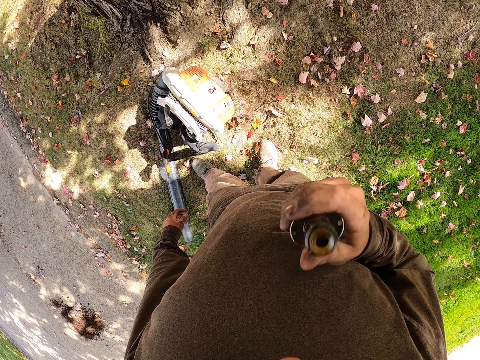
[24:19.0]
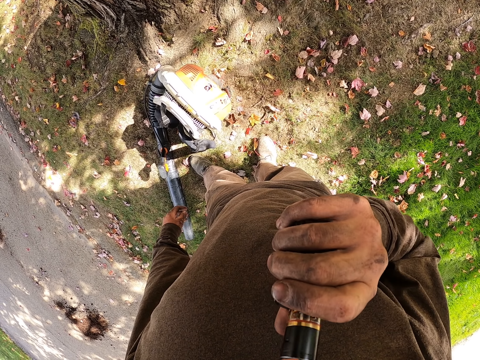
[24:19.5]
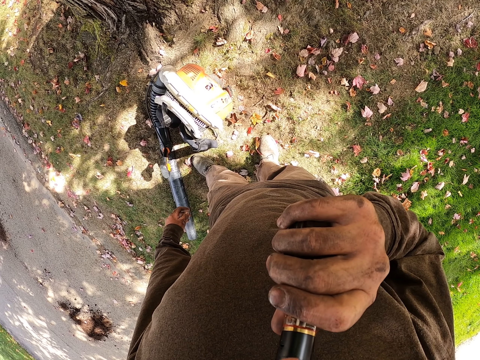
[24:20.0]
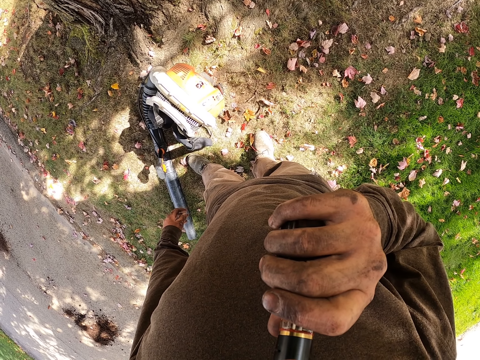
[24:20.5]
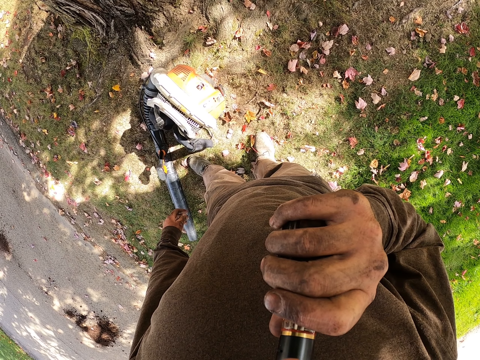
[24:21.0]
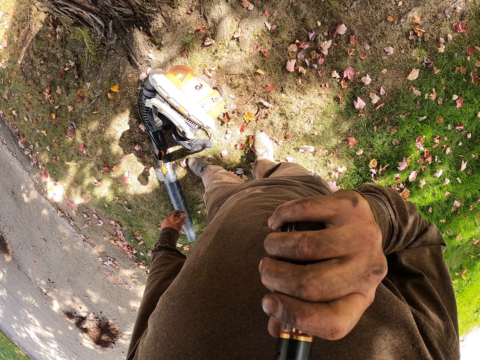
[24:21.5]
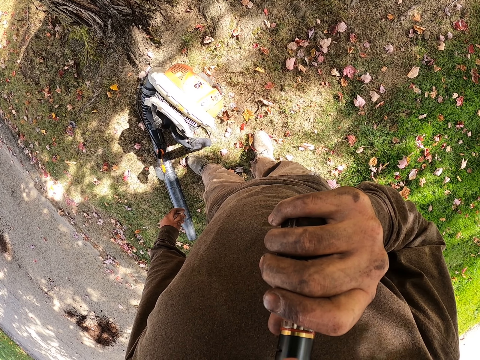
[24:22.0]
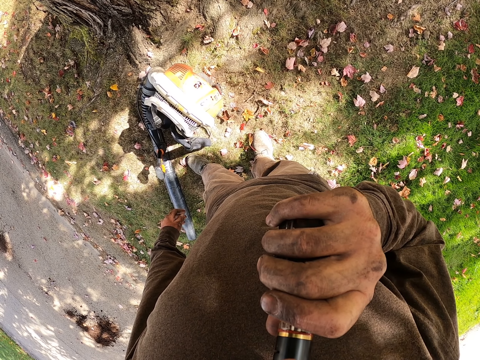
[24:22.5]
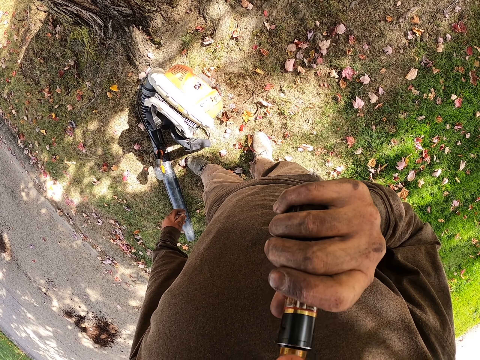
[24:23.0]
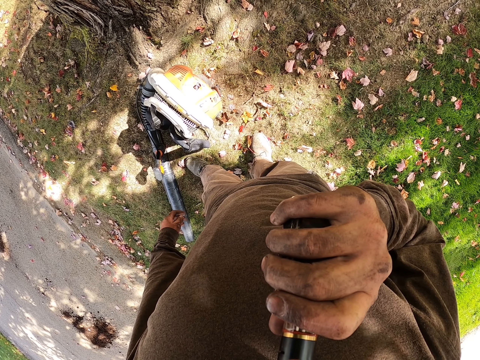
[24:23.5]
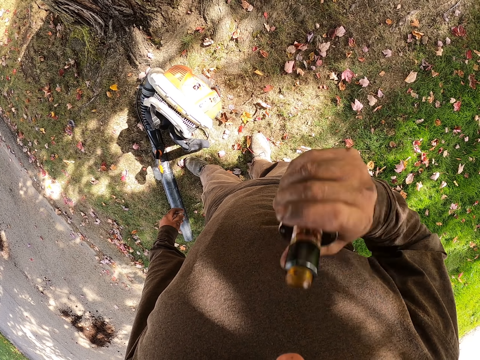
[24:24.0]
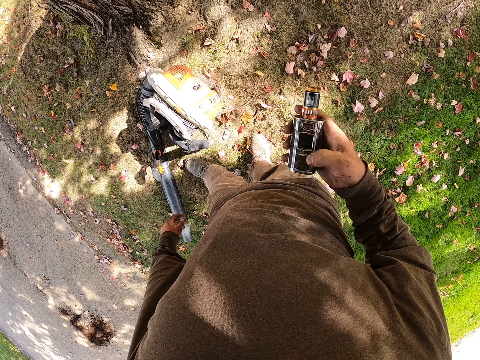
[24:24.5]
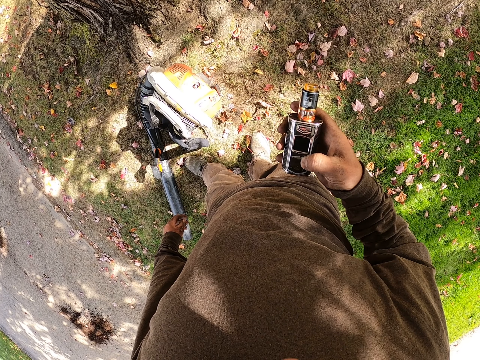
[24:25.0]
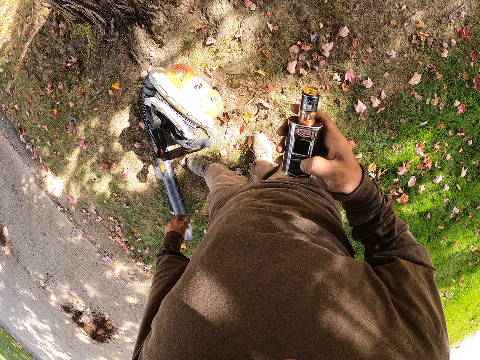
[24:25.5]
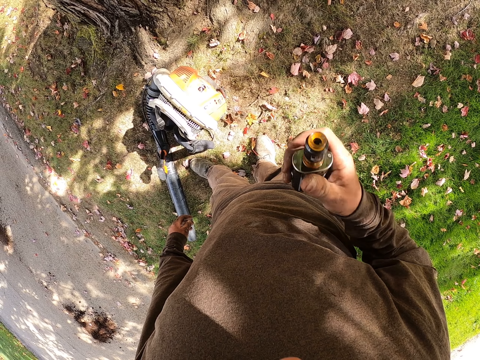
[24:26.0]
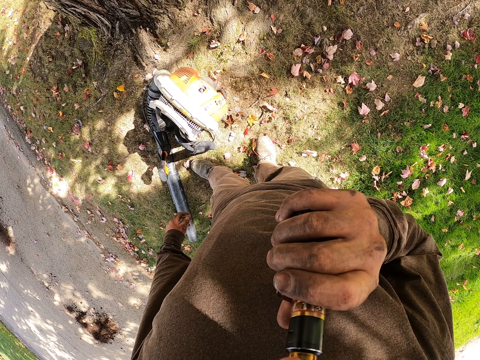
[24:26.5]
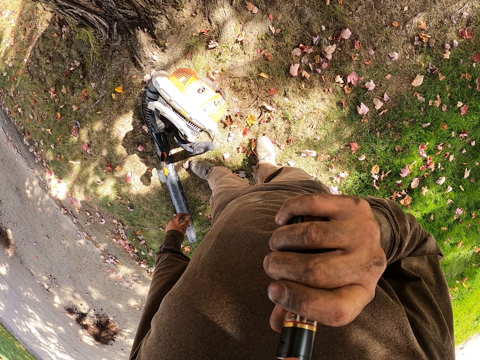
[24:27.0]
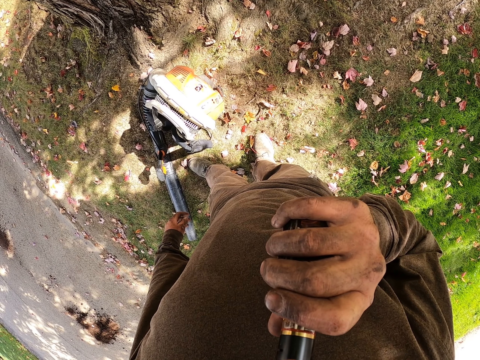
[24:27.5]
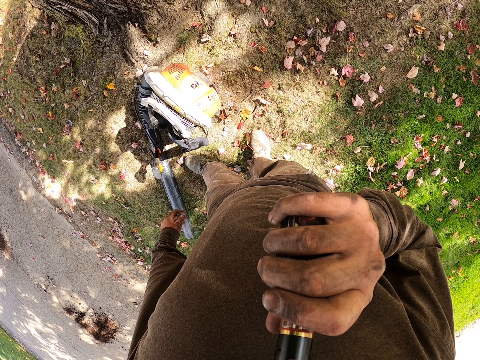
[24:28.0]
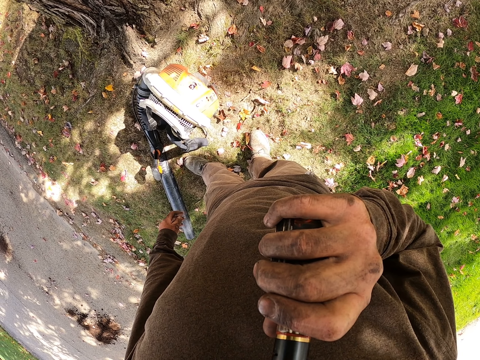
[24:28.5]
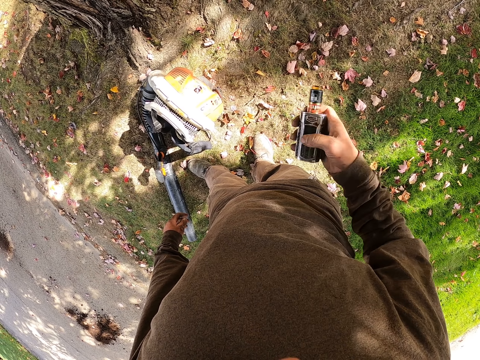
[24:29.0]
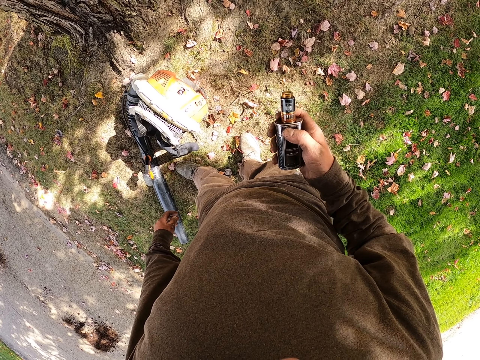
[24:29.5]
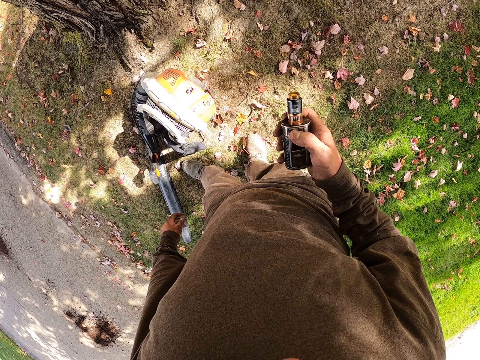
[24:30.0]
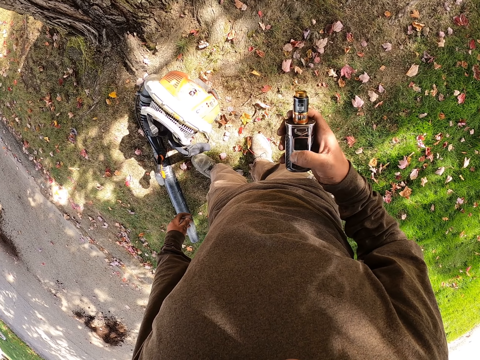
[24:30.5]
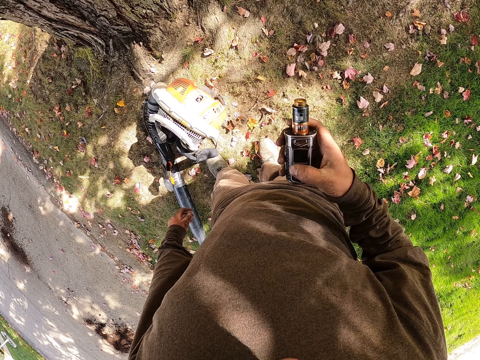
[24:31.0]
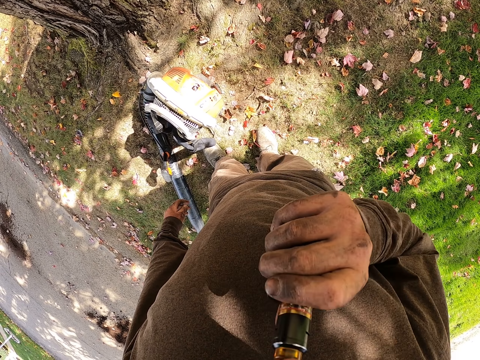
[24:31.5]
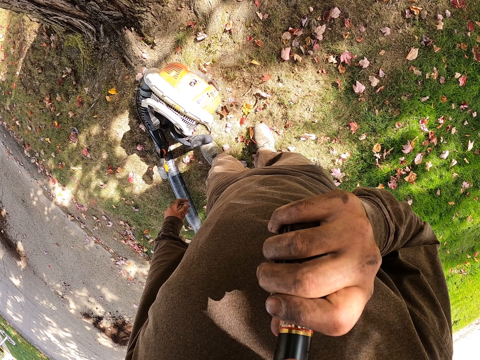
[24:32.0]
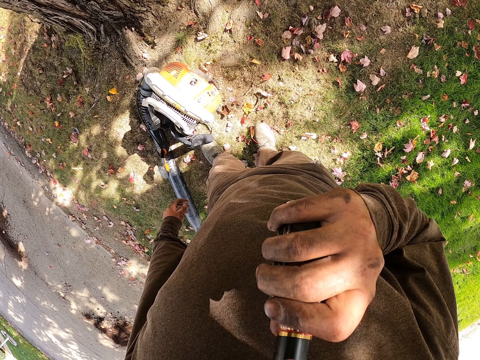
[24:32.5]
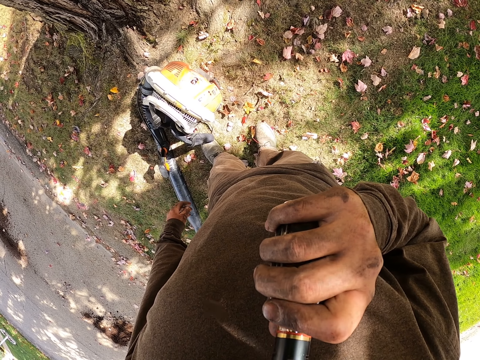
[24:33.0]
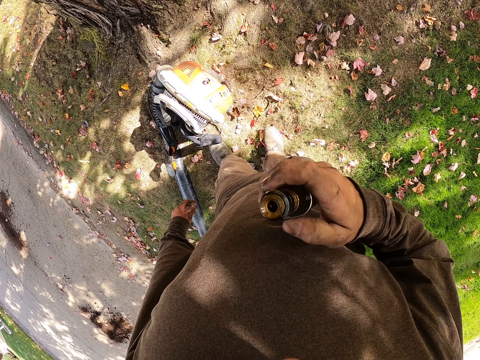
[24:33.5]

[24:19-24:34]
The camera wearer lifts the bottle. He smokes the vape. He looks at the bottle. He removes the vape from his mouth. He lifts the bottle. He smokes the vape. He removes the vape from his mouth. He looks at the bottle. He lifts the bottle. He smokes the vape.

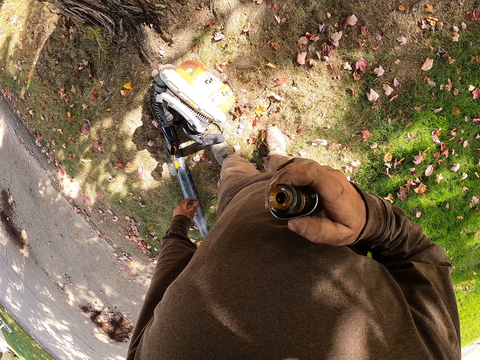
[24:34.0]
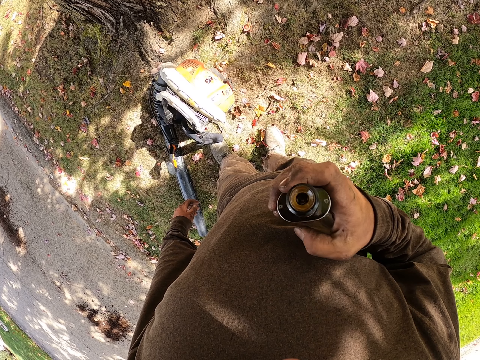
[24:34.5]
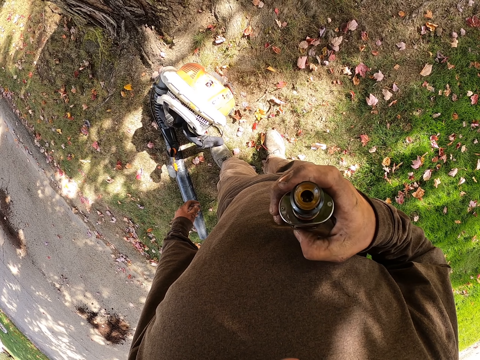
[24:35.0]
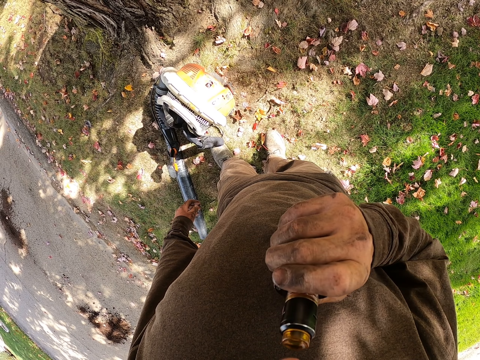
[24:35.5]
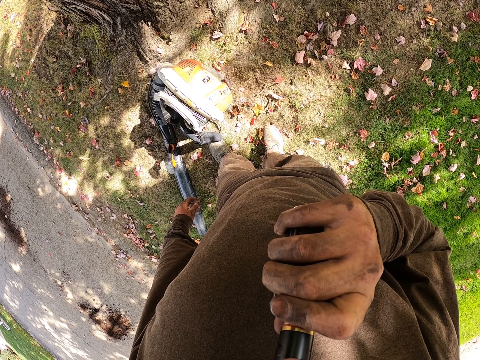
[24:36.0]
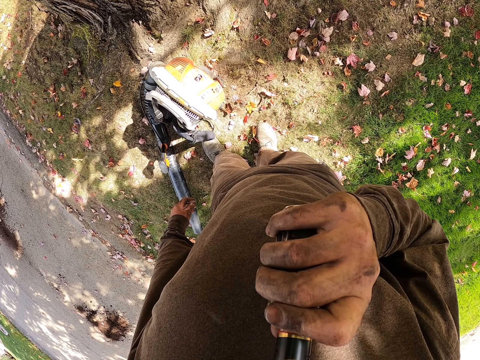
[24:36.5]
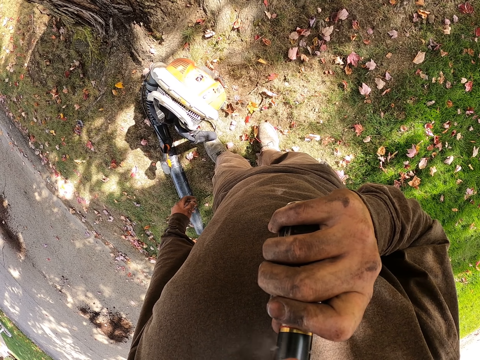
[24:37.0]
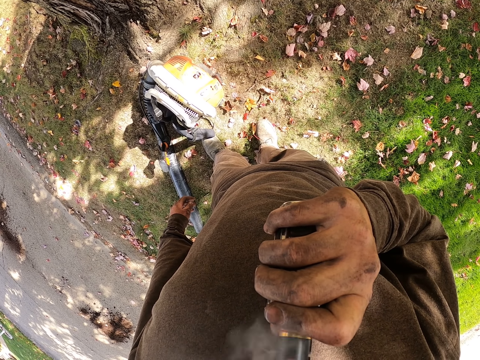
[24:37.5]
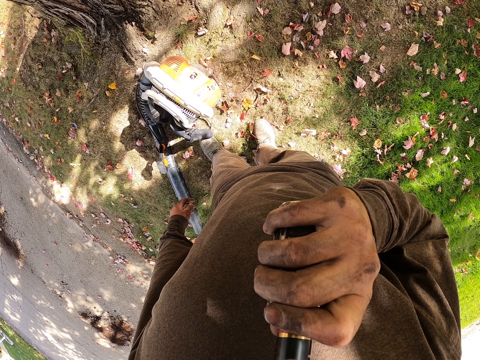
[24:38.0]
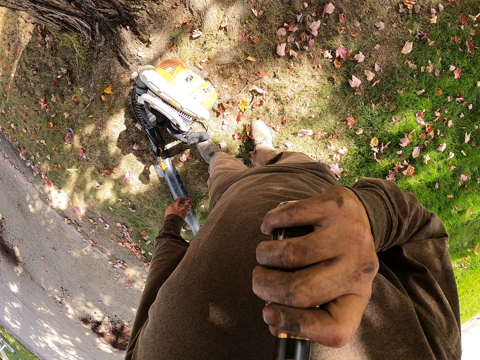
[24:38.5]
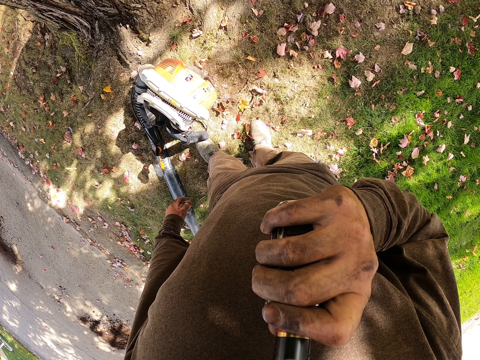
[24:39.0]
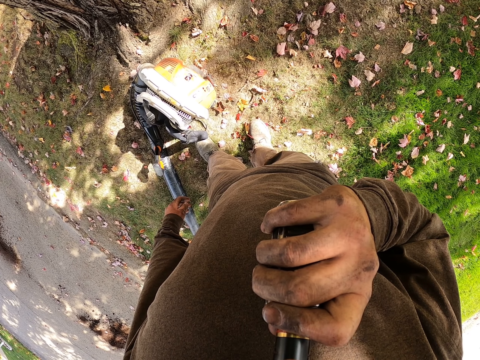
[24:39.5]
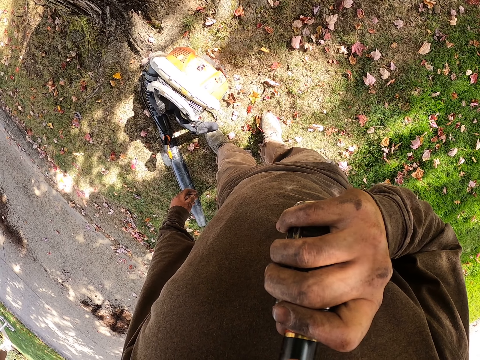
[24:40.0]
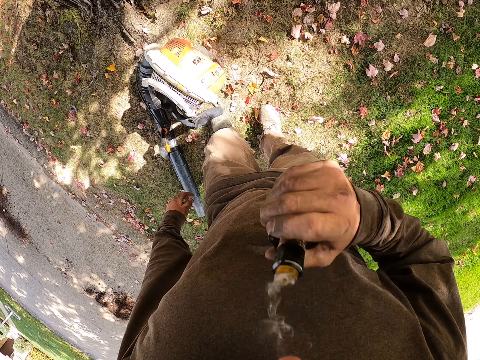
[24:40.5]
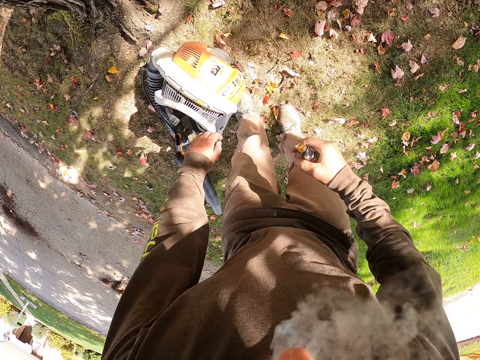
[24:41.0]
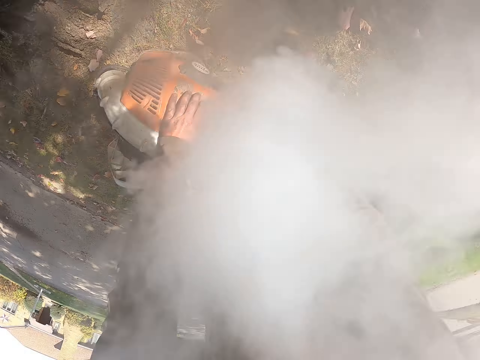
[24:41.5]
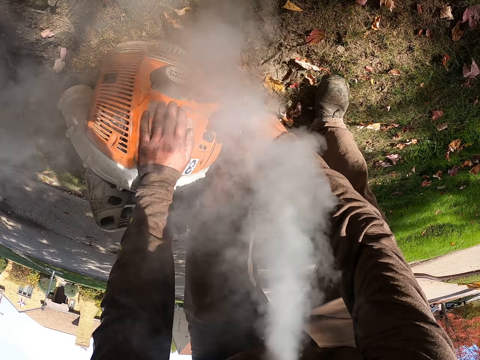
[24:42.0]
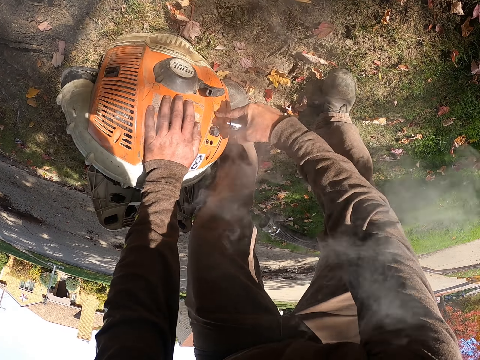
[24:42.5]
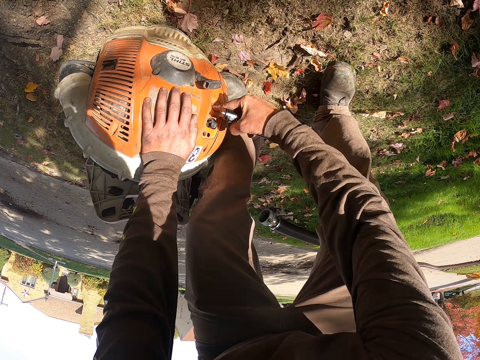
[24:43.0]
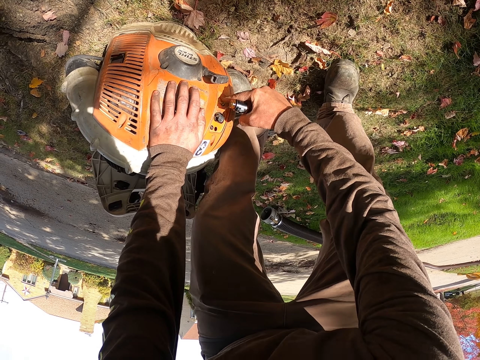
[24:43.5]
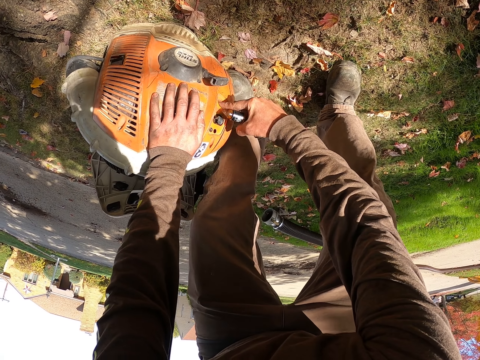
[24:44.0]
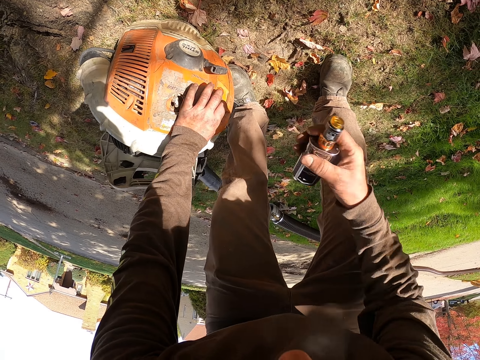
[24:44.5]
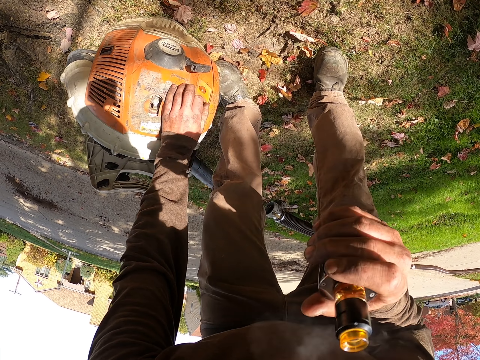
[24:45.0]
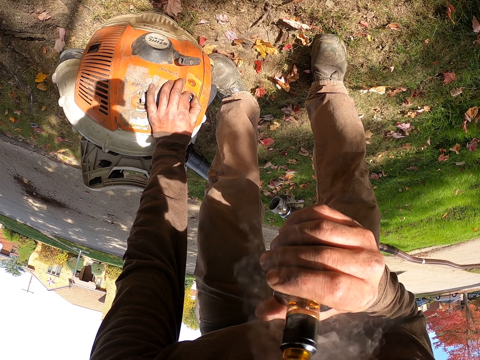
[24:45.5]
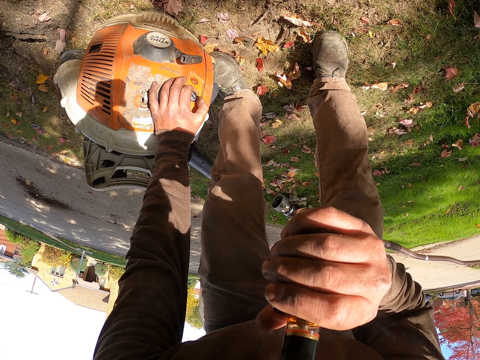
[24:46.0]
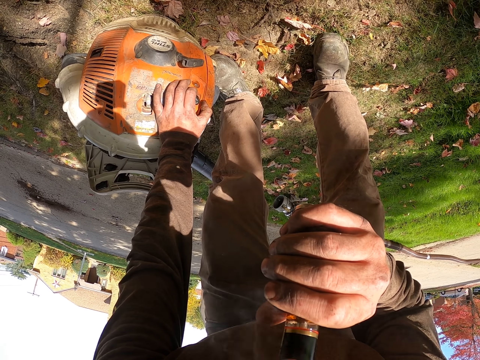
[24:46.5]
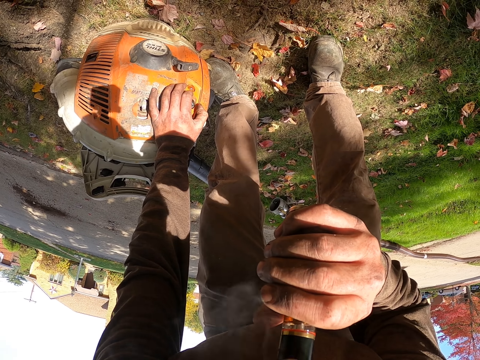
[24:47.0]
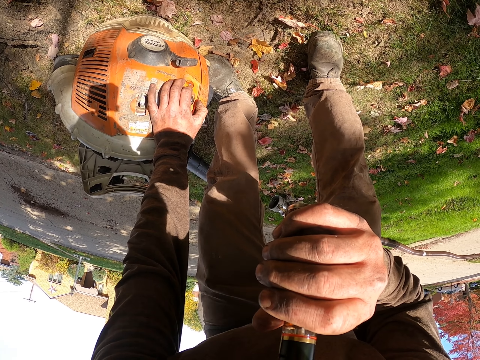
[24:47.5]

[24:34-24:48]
The camera wearer looks at the bottle. He removes the vape from his mouth. He holds the bottle. He smokes the vape. He bends and removes the vape from his mouth. He presses the leaves blower or vacuum blower with his right hand. He removes smoke with his mouth. He holds the leaves blower with his left hand. He smokes the vape.
